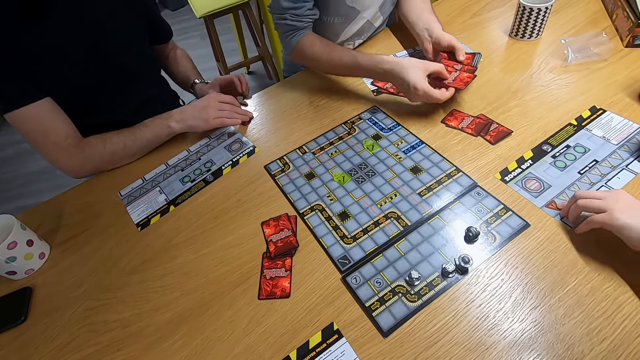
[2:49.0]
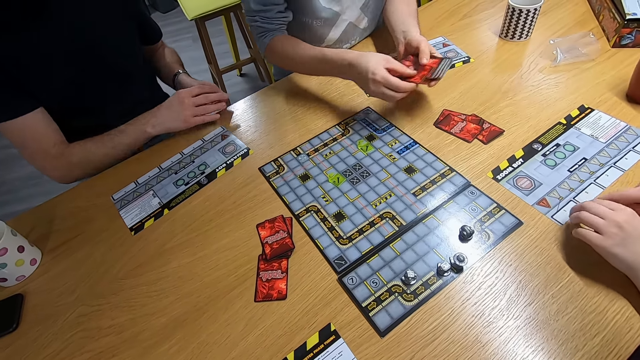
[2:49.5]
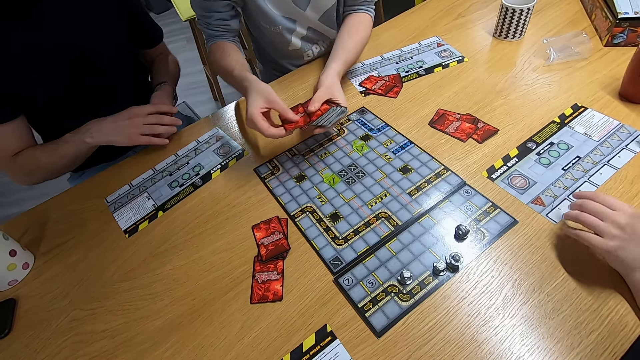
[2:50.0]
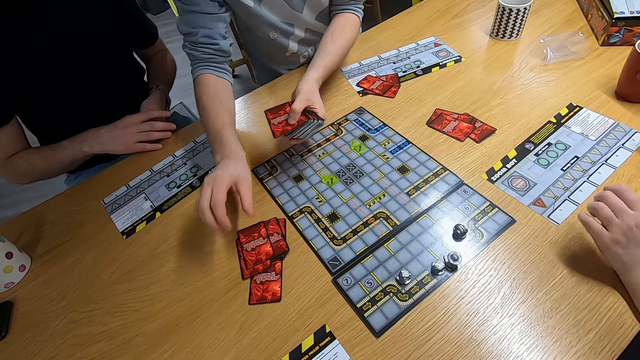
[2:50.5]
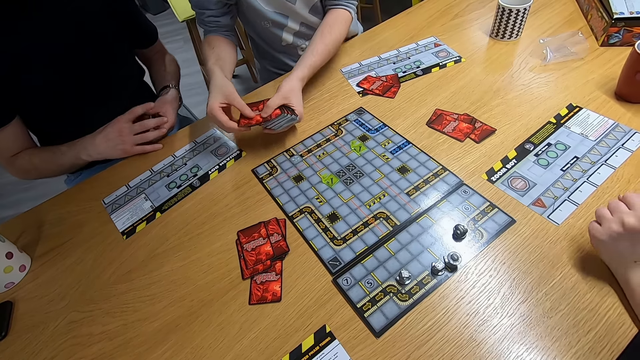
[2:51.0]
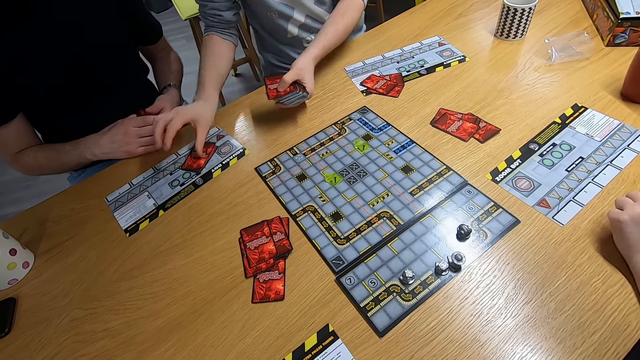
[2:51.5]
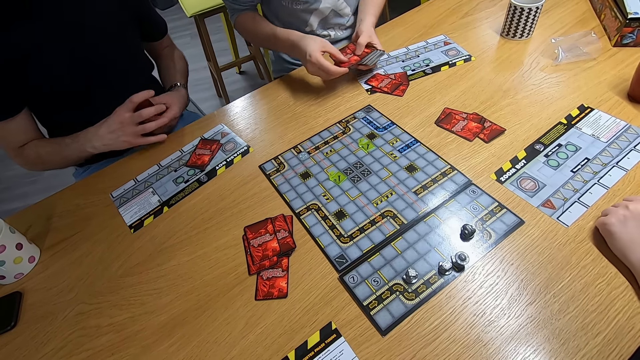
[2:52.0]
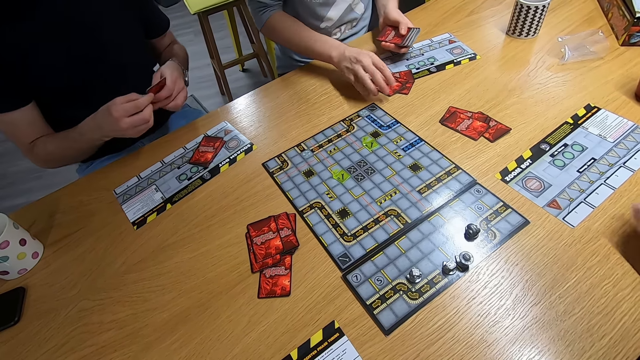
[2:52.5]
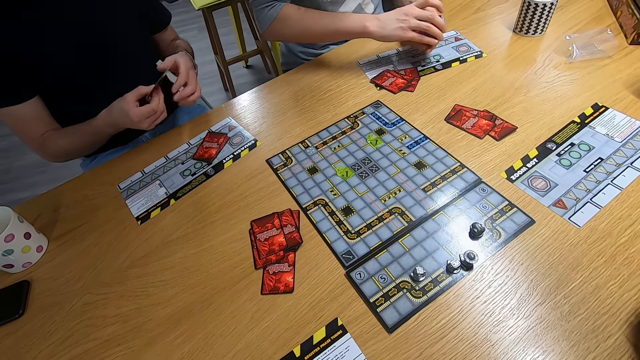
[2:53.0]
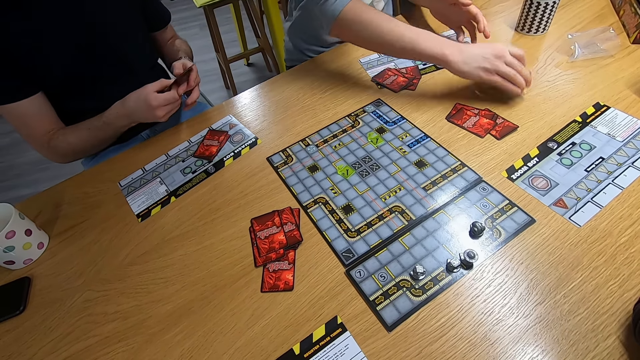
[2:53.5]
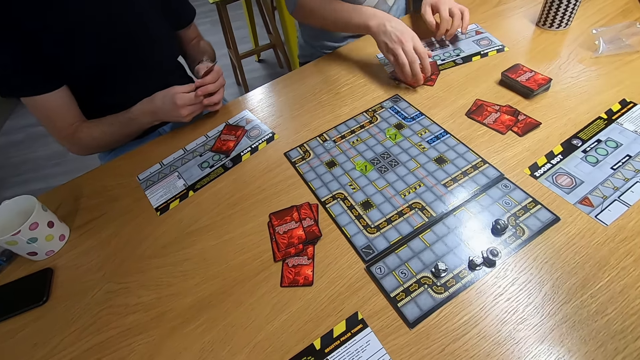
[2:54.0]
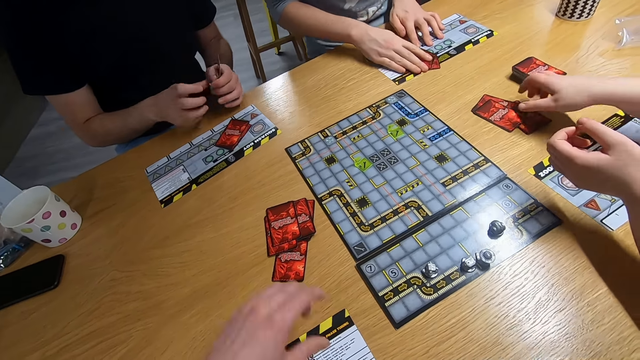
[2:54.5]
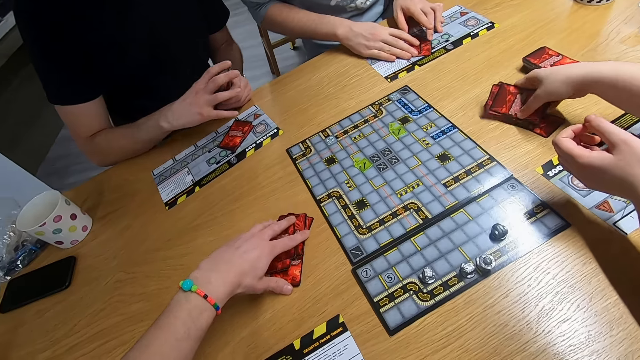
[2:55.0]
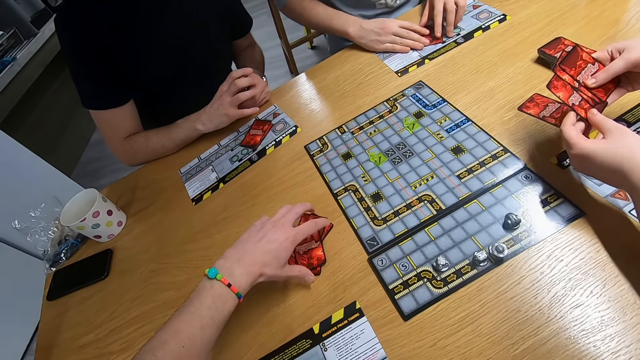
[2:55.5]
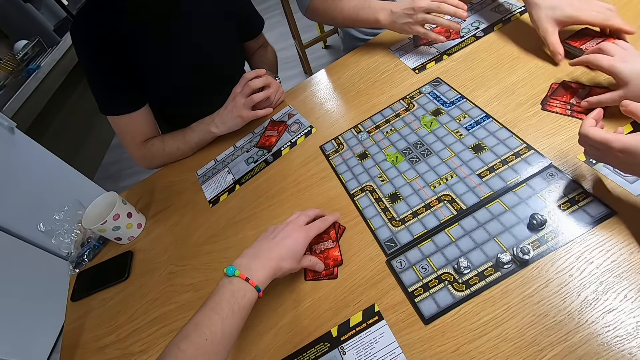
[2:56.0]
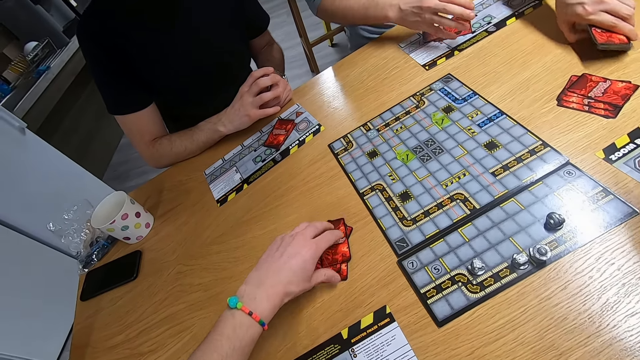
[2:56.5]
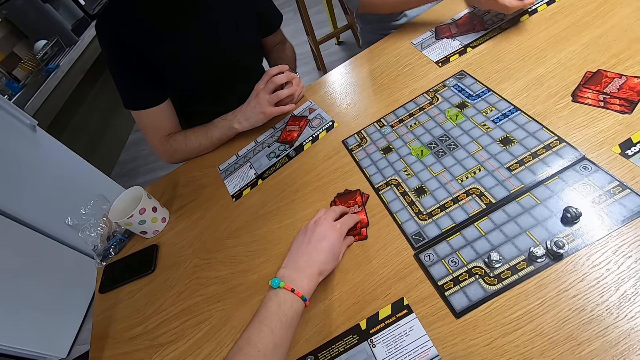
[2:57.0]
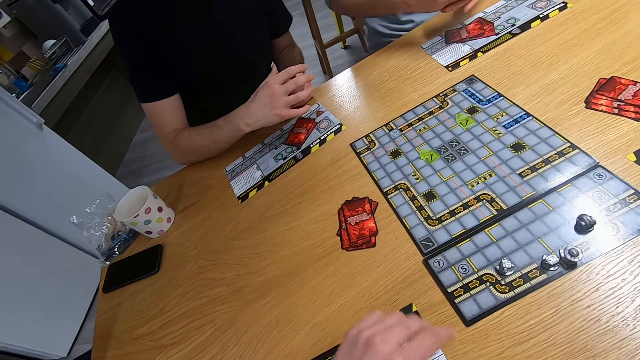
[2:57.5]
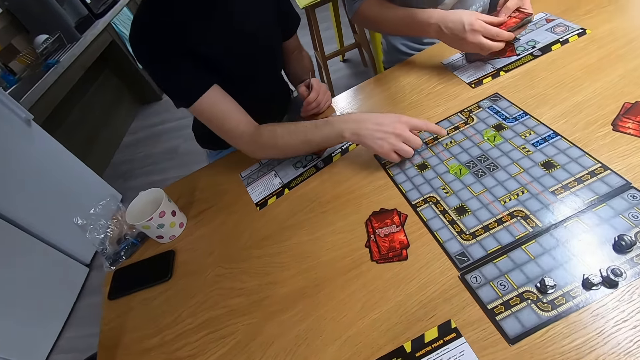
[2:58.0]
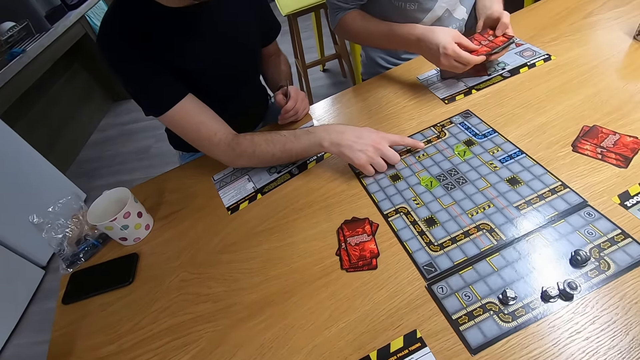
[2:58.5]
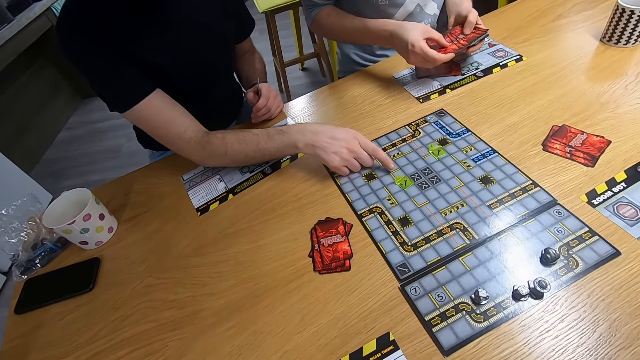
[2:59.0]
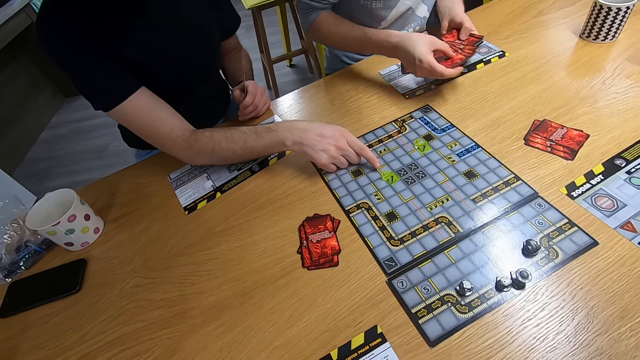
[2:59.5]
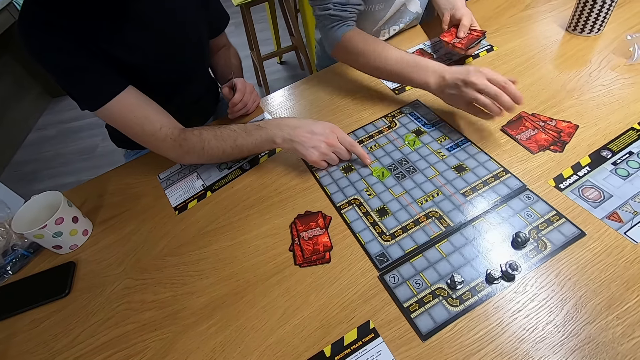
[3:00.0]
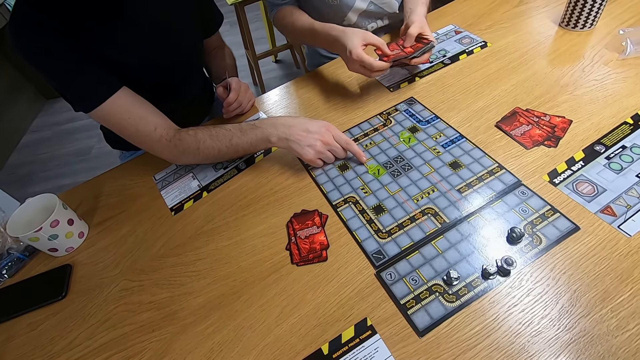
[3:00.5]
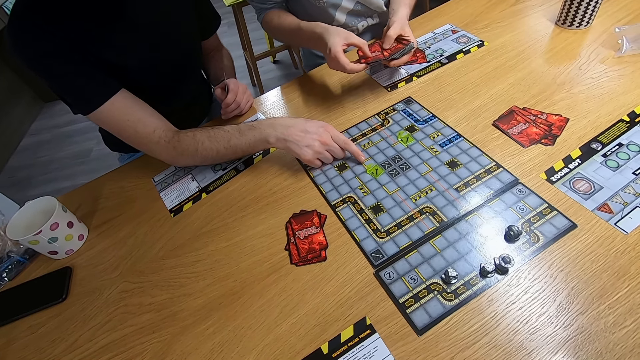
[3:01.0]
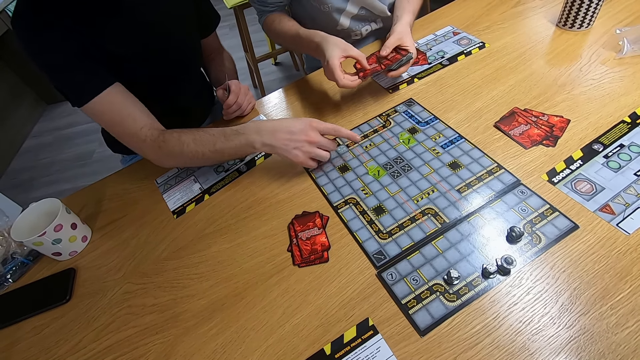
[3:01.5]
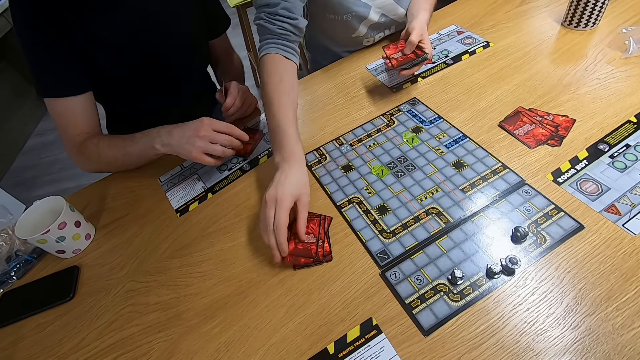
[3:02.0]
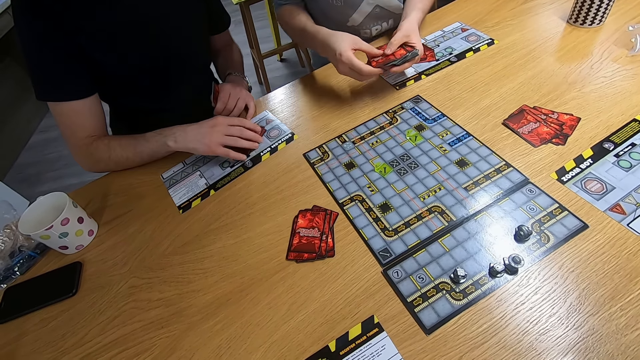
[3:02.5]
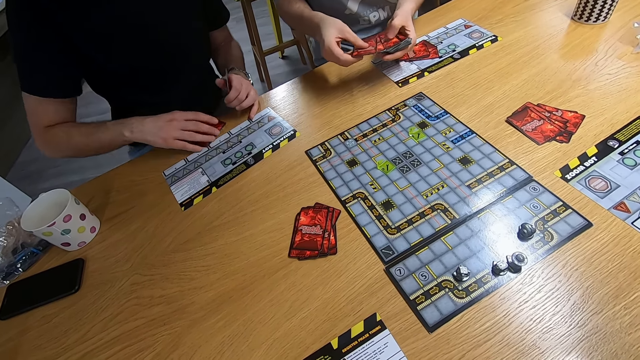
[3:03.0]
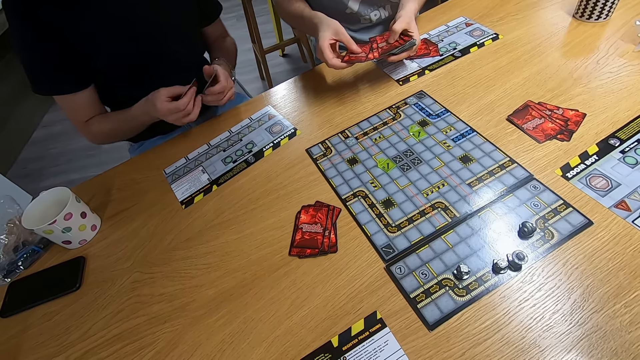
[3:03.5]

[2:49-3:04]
A man picks the cards with the left hand. A lady touches the board game. Another man shuffles the cards. The other man drops the cards on the desk. The other man picks the cards with both hands. The lady picks the cards with the right hand. The camera wearer picks the cards with the left hand. The first man swings the right hand and touches the board game with the right hand. The other man shuffles the cards.

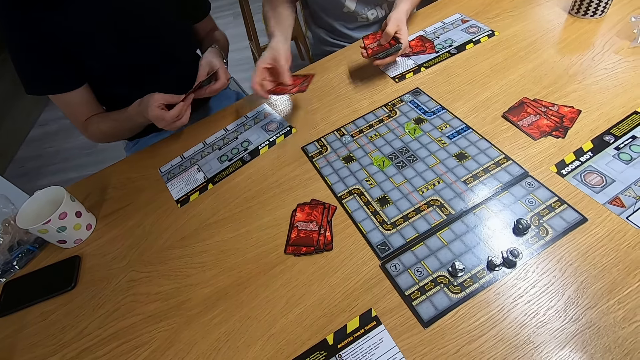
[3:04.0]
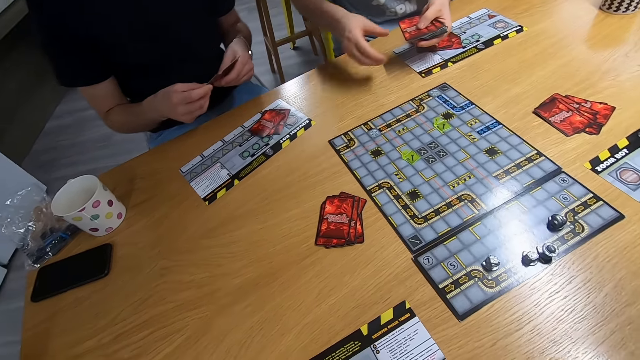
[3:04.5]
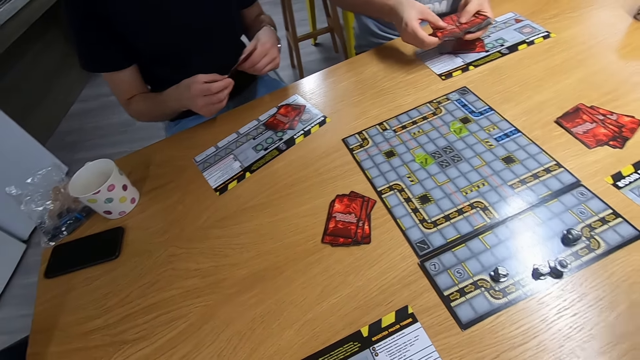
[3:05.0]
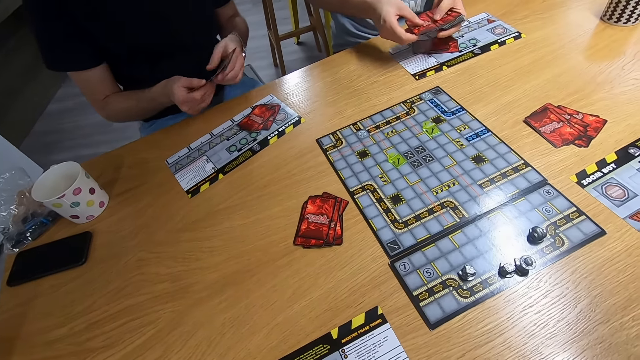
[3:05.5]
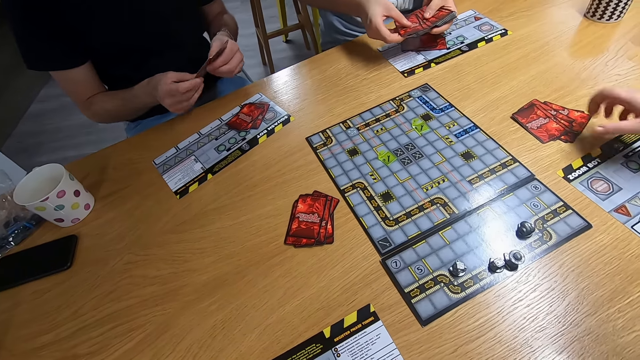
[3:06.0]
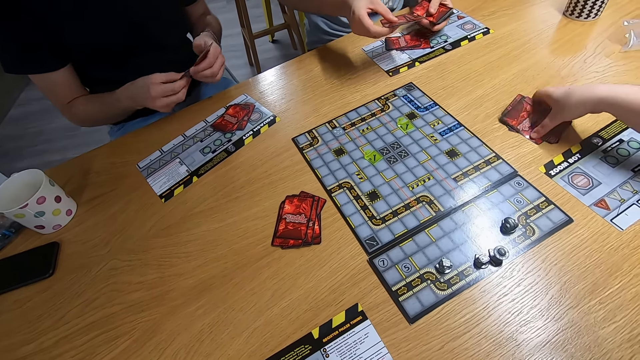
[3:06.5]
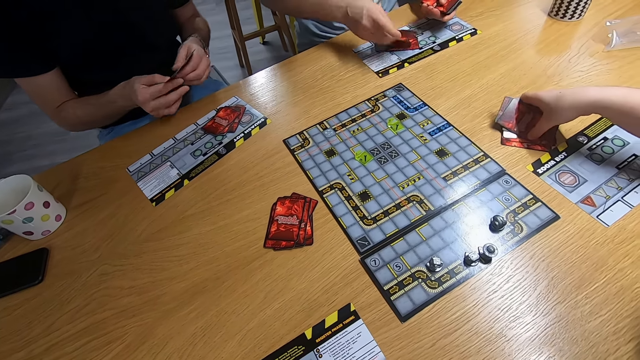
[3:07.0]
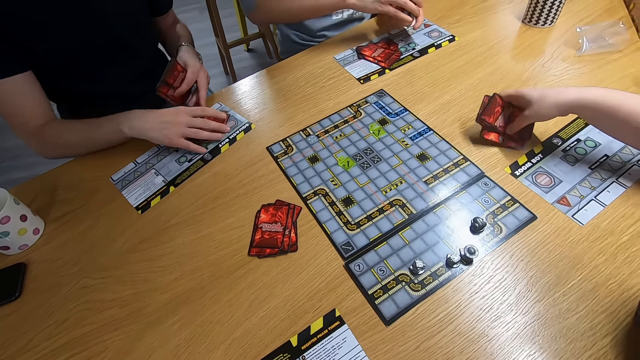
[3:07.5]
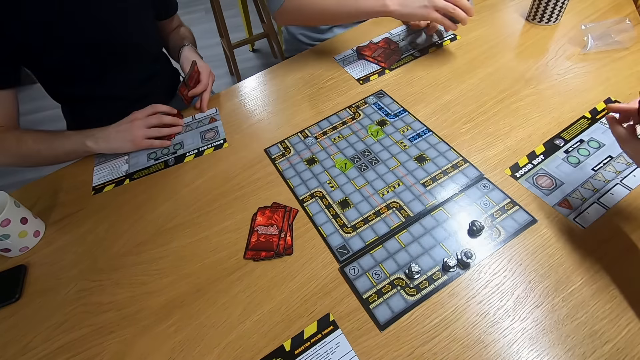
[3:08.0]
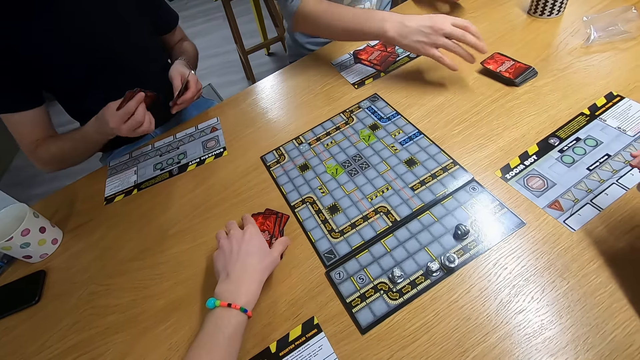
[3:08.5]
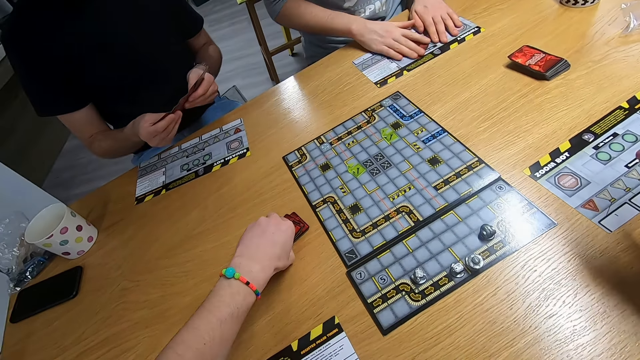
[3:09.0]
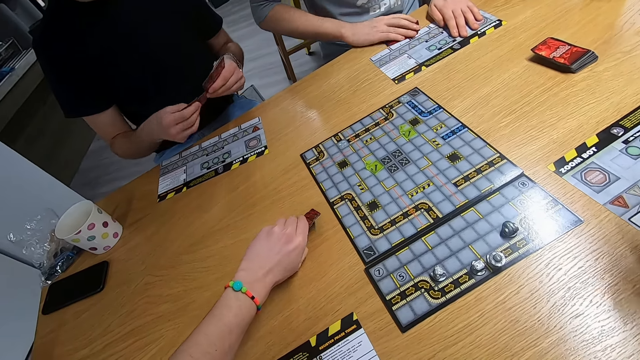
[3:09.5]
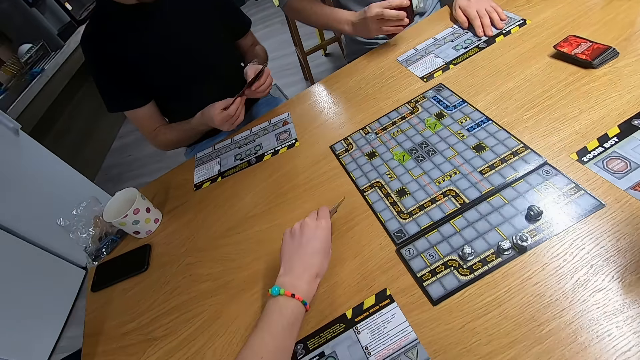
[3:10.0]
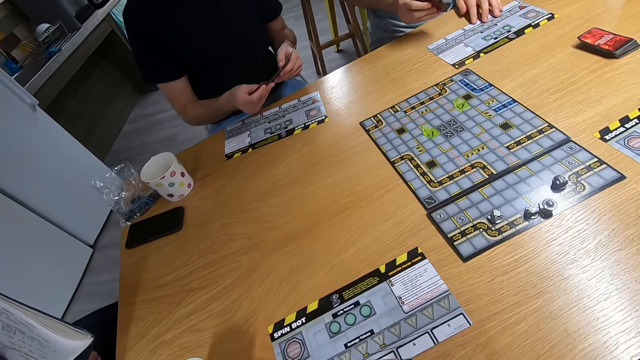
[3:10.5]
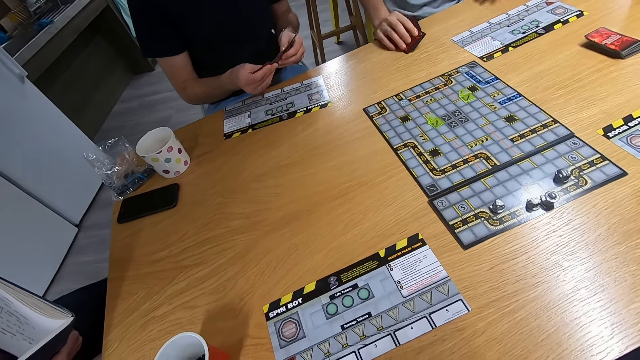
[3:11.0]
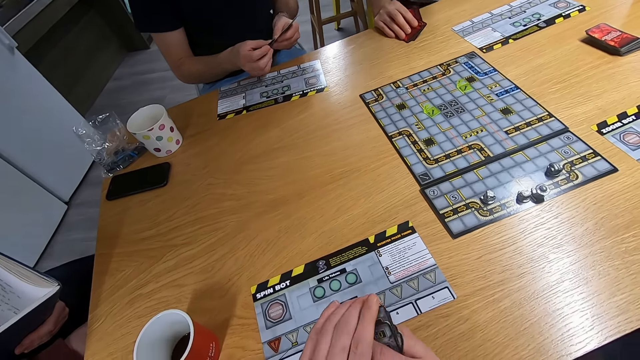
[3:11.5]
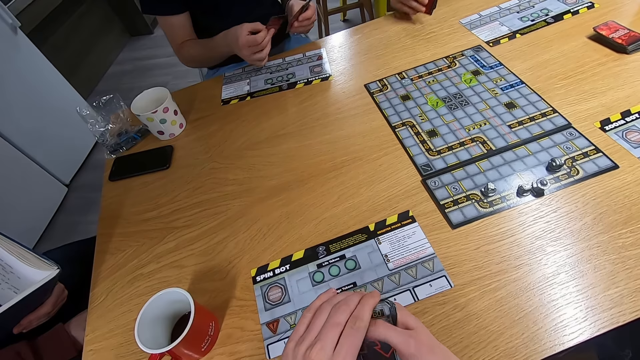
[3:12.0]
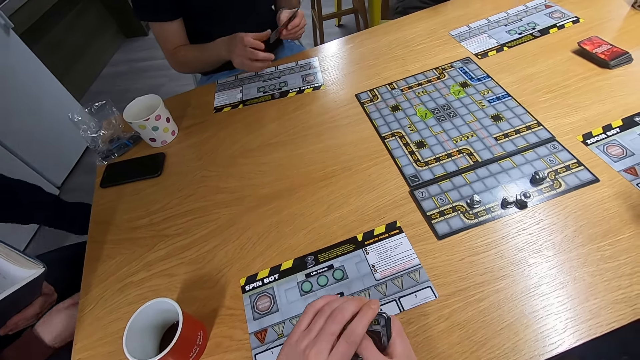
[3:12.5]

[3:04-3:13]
A lady swings the right hand and picks the cards with the right hand. A man picks the cards with the right hand. Another man drops the cards on the desk. Another man picks the cards with the right hand. The camera wearer picks the cards from the table with the left hand. They move the spin box with the right hand.
